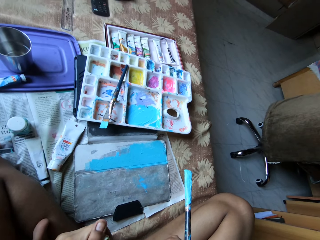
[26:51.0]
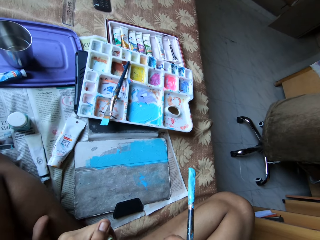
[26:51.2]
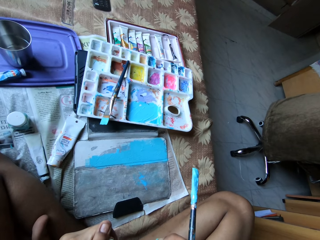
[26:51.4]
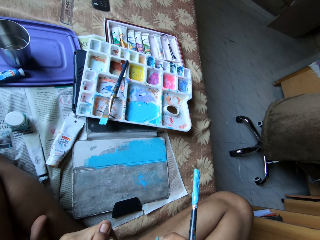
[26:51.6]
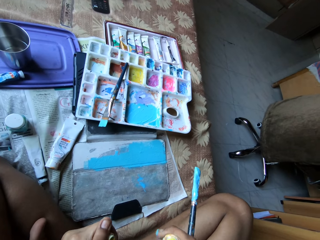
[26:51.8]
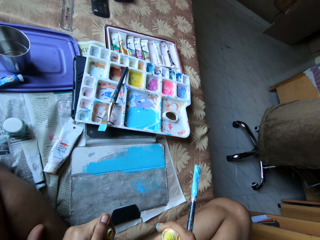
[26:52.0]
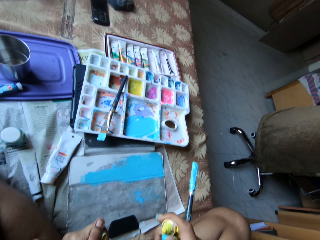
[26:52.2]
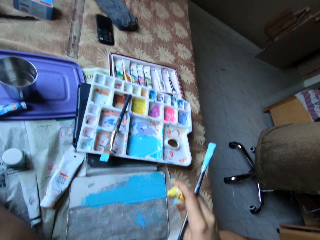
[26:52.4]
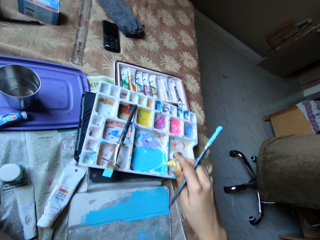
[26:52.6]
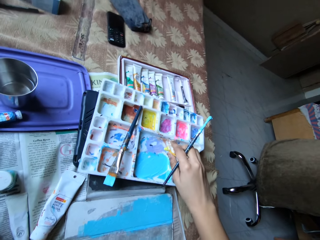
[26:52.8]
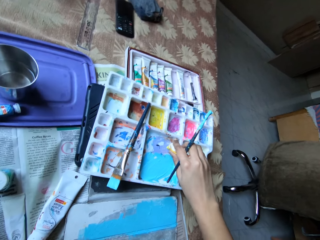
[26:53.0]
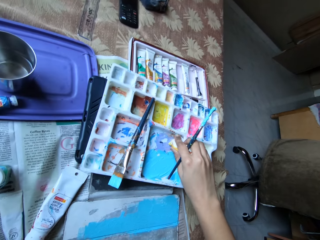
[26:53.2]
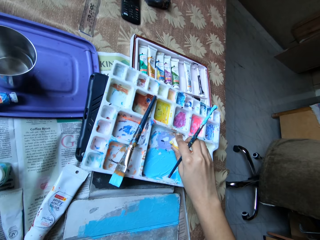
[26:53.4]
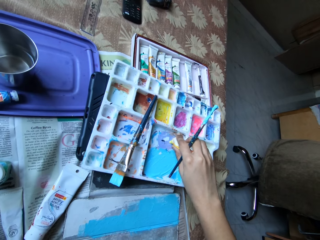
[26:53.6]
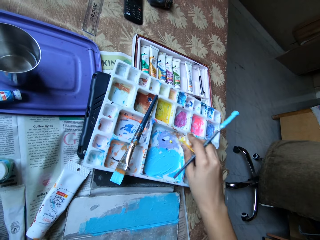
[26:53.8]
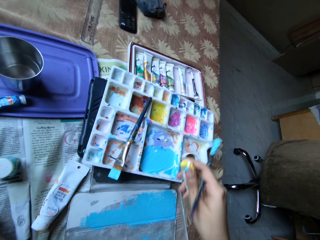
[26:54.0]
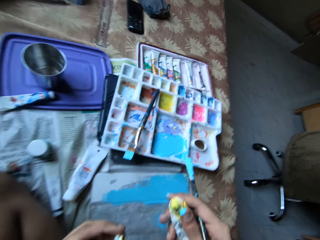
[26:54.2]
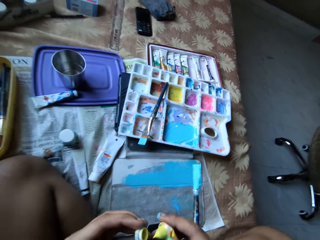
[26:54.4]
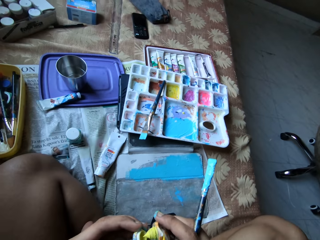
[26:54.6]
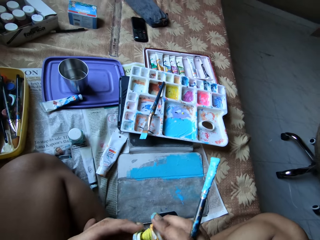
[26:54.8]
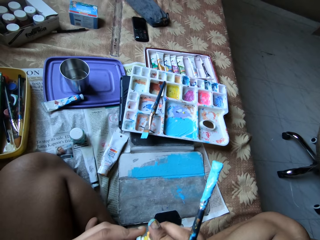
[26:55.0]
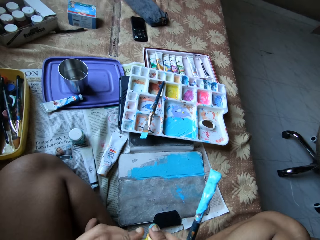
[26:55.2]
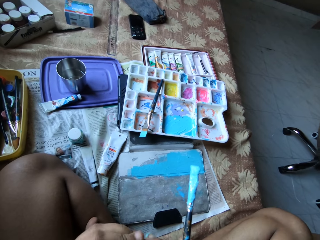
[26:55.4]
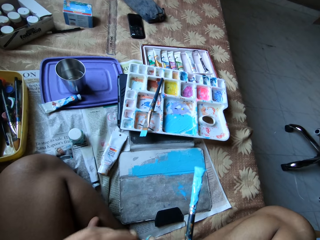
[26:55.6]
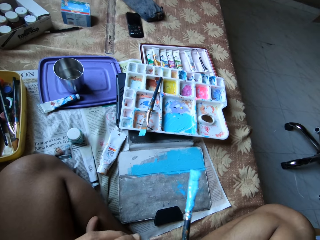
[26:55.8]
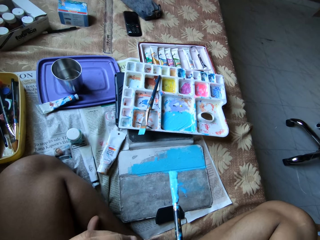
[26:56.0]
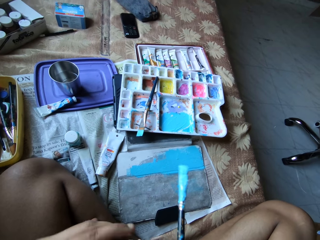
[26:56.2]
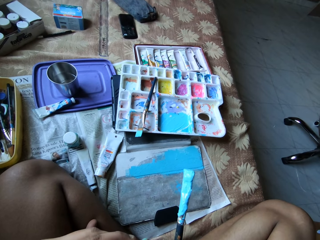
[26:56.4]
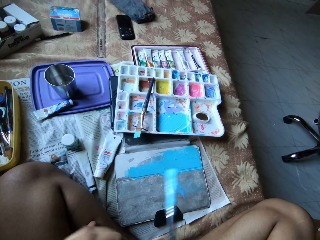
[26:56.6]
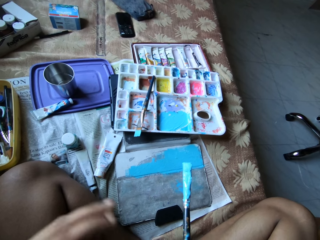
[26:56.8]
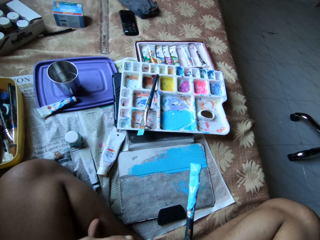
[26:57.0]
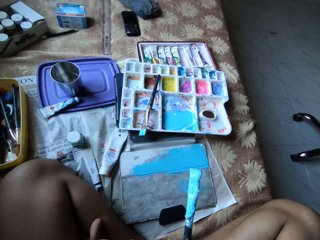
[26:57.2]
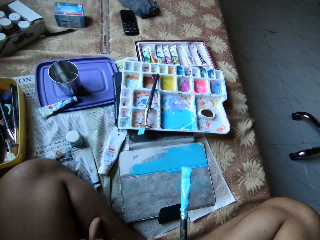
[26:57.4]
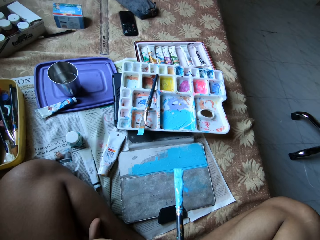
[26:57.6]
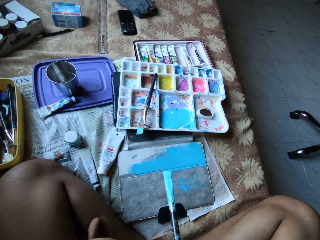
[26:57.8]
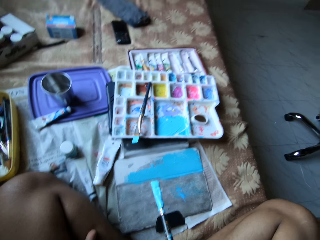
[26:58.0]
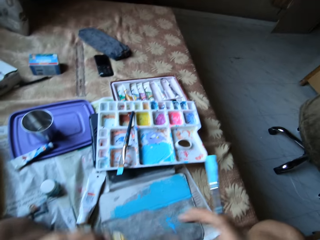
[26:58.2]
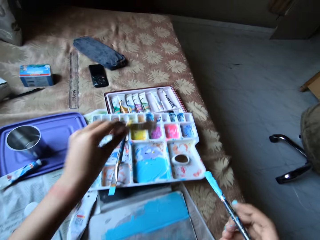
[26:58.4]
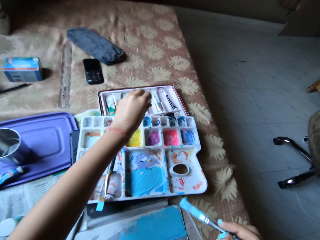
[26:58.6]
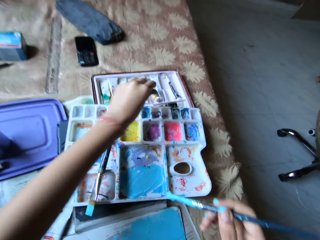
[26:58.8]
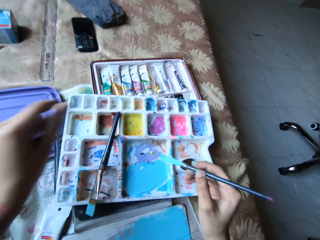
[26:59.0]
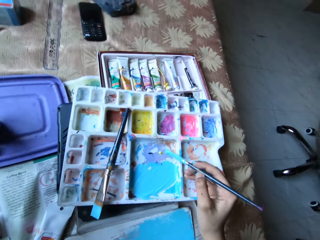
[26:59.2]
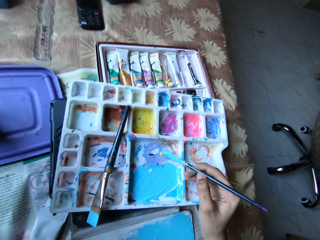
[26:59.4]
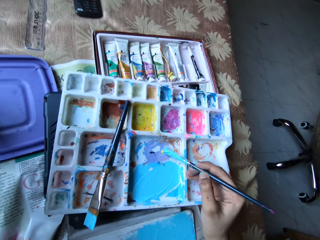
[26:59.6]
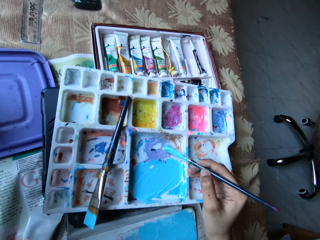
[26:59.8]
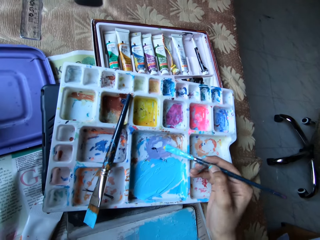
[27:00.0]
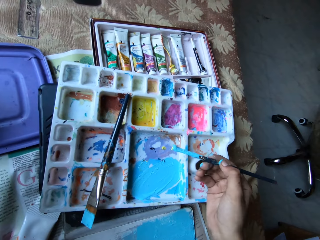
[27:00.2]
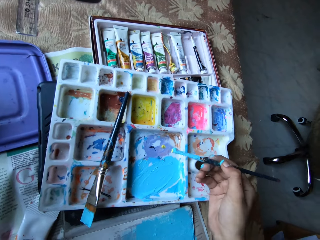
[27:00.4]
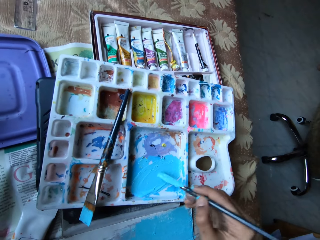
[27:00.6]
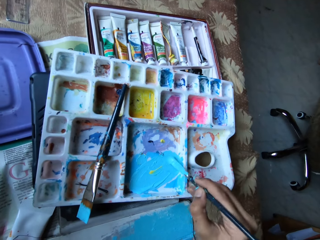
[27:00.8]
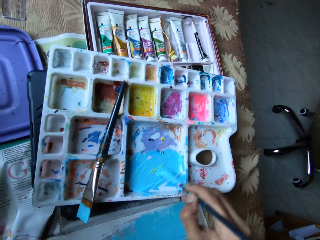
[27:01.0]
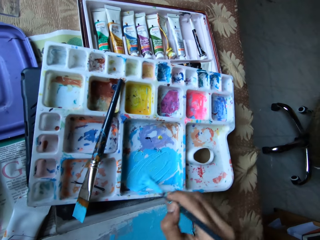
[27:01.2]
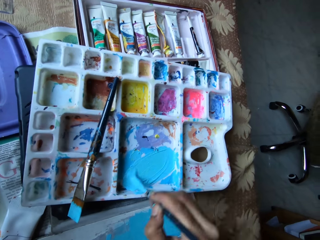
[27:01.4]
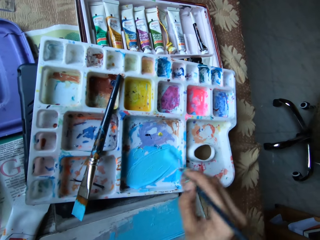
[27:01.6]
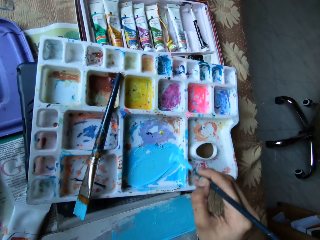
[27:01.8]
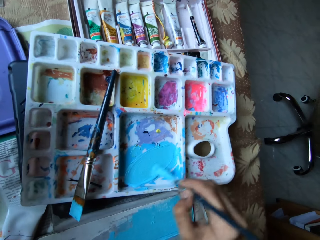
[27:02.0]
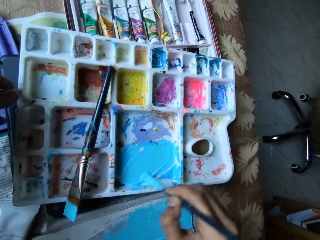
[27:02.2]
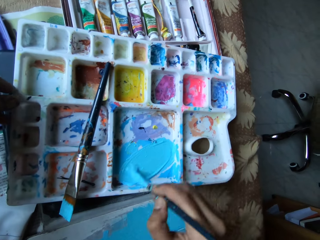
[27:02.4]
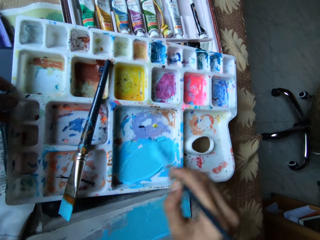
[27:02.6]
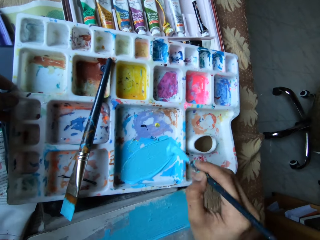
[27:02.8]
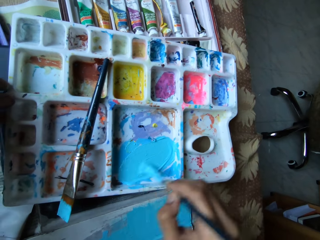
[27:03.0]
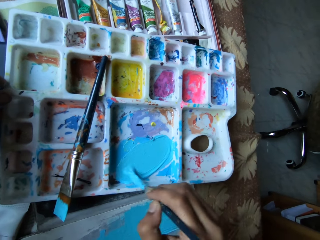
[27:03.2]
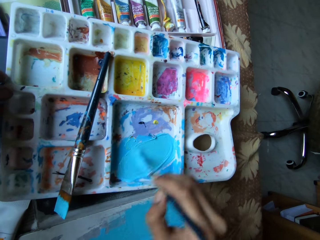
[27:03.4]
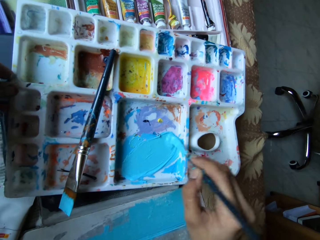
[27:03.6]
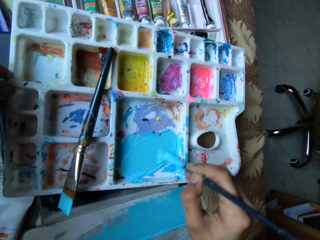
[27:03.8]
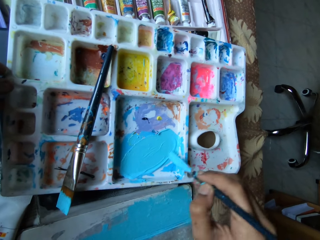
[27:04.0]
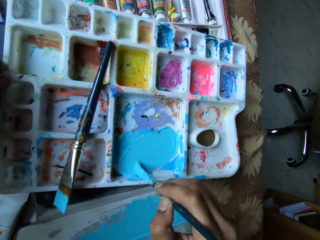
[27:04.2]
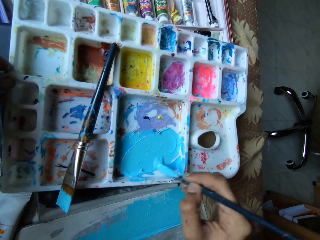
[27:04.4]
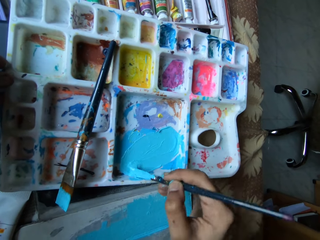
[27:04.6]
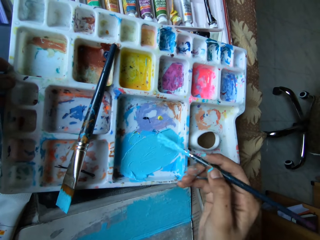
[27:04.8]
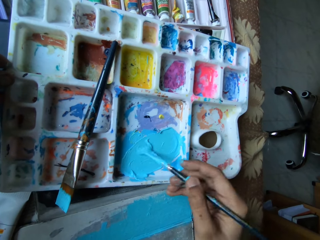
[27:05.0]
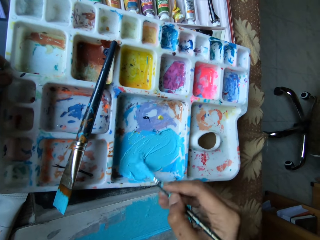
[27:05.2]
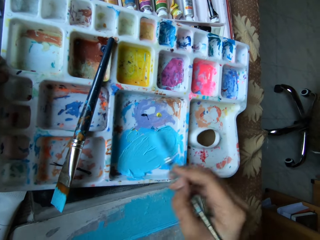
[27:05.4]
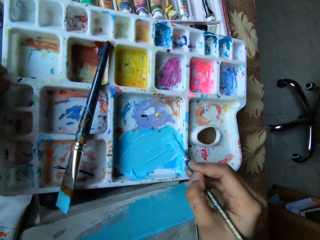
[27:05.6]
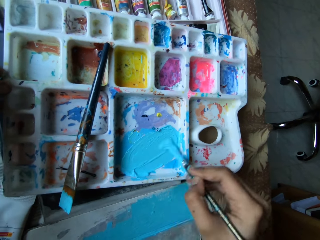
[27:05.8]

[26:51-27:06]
The camera wearer holds the paint tube with her right hand. She holds the paint tube cap with her left hand. She squeezes out paint from the paint tube with her right hand. She applies the paint from the paint tube in her right hand on the paint palette. She covers the paint tube with the paint tube cap in her left hand. She holds the paint tube with her left hand. She drops the paint tube on the paint tube set with her left hand. She scoops paint from the paint palette with the paint brush in her right hand. She mixes paint in the paint palette with the paint brush in her right hand. She holds the paint palette with her left hand.

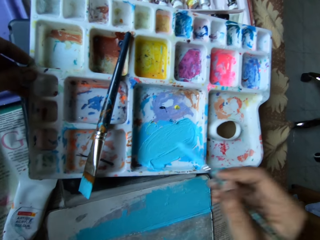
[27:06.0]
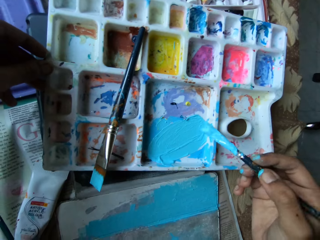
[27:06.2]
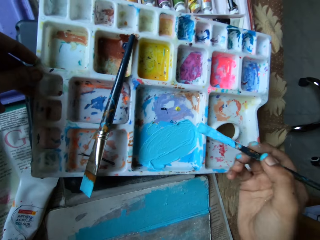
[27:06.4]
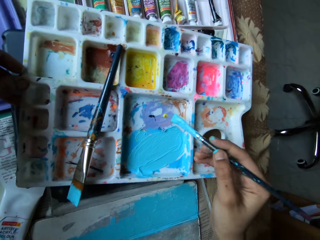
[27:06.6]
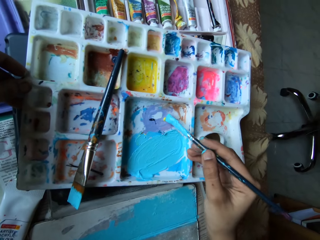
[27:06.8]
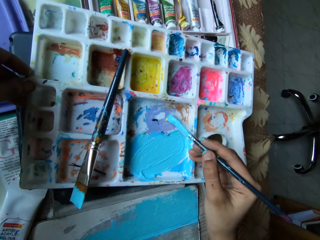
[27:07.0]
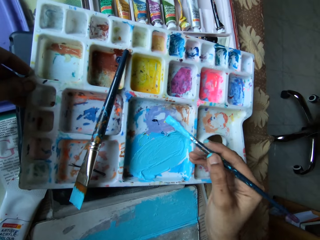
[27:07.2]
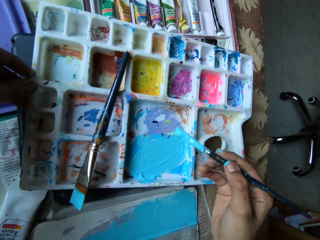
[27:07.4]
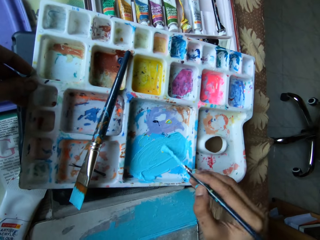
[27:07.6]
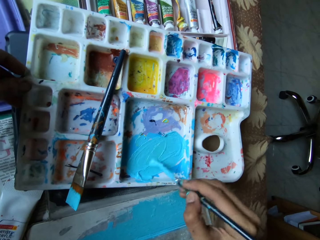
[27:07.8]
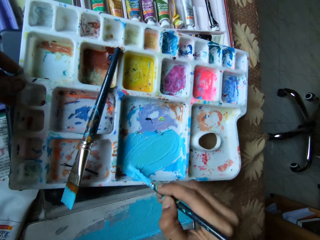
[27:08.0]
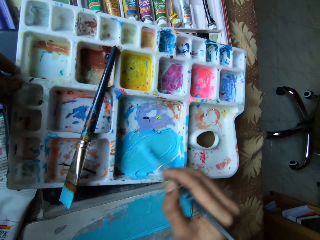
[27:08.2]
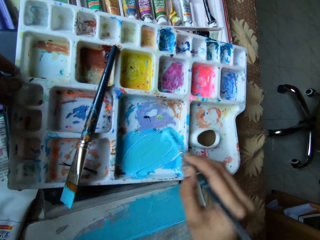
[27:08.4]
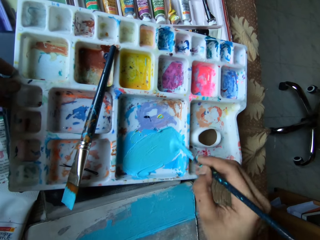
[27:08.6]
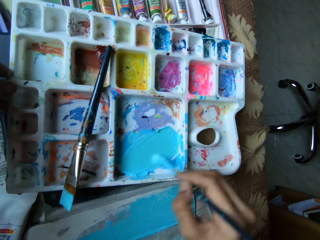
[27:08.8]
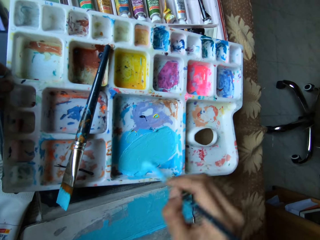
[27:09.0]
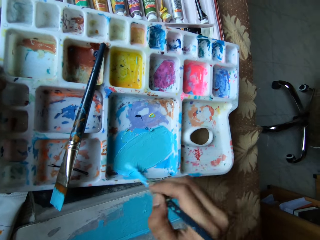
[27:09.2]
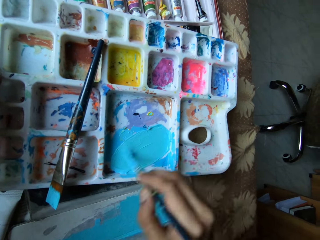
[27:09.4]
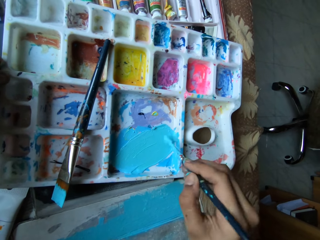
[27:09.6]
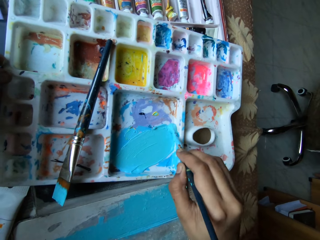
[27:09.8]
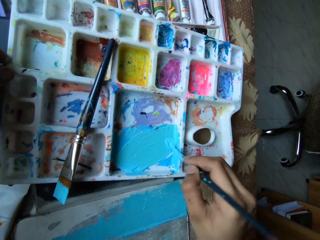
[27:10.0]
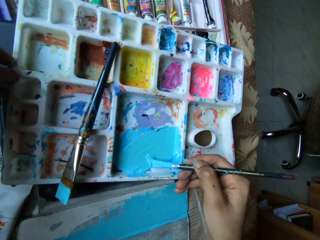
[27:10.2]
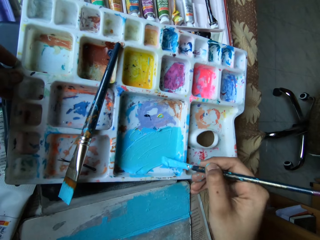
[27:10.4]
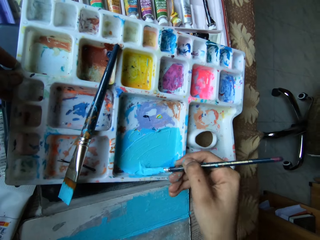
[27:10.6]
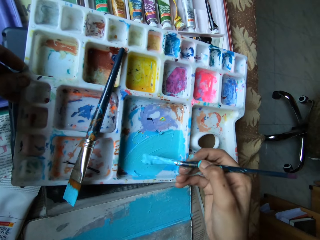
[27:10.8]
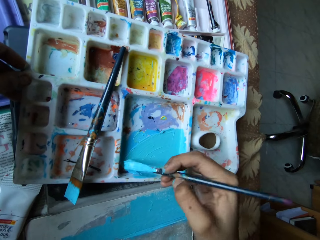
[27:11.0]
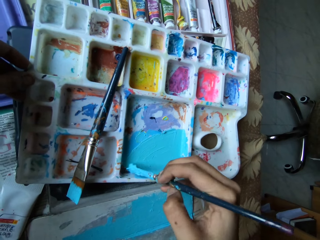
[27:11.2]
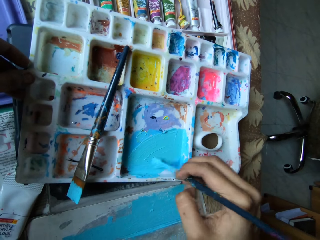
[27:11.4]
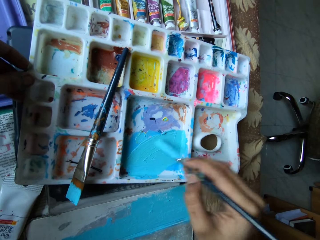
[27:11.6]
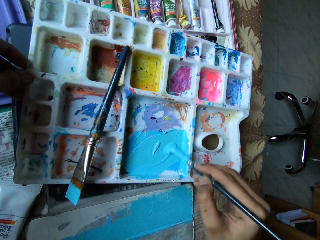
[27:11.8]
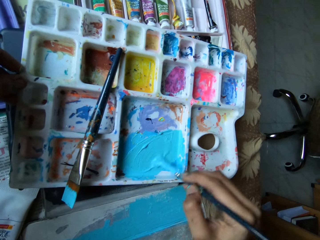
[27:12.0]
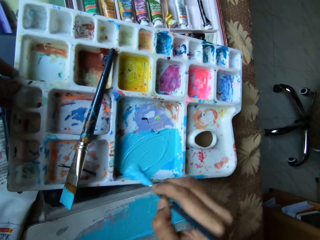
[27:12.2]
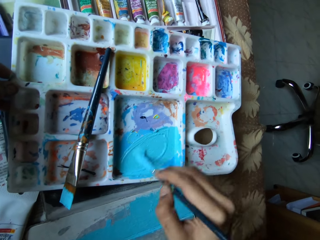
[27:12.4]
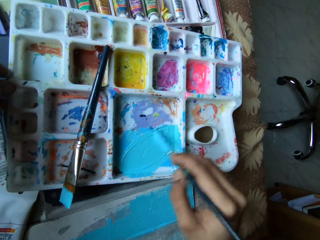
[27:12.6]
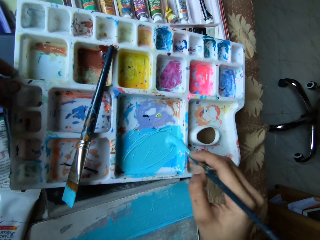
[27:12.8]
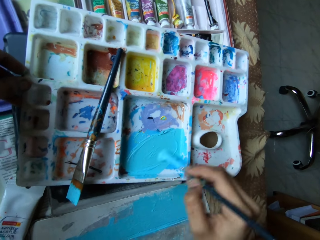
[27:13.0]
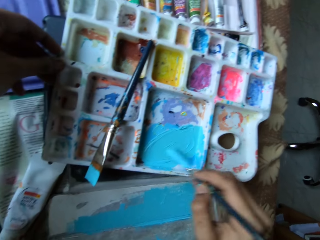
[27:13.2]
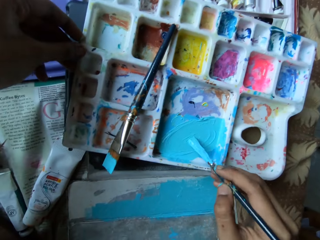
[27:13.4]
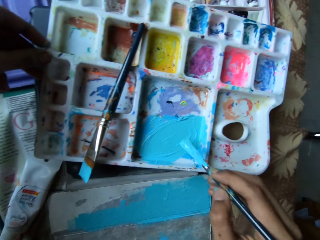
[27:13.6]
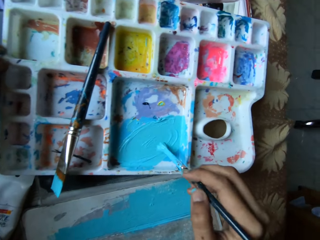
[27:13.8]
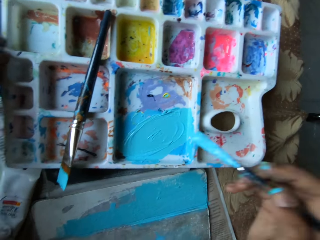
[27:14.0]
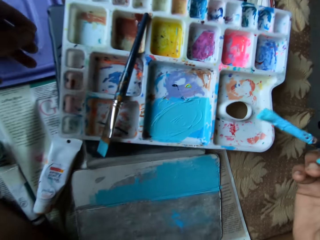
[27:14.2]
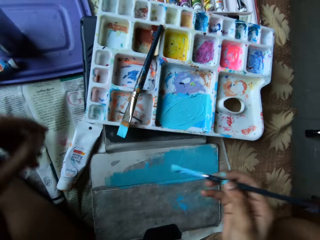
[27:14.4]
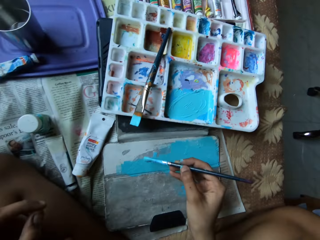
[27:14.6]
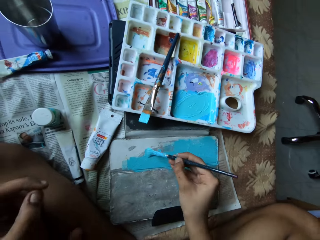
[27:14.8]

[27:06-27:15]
The camera wearer scoops paint from the paint palette with the paint brush in her right hand. She mixes paint in the paint palette with the paint brush in her right hand. She scoops paint from the paint palette with the paint brush in her right hand.
